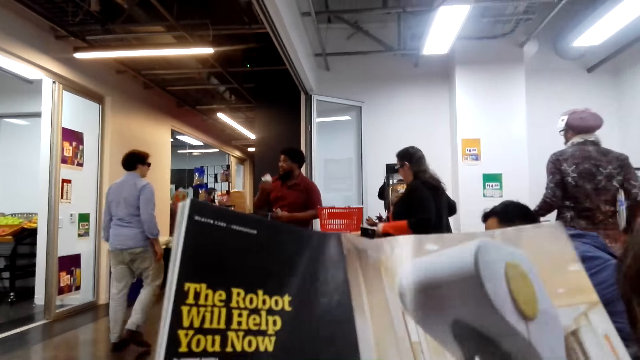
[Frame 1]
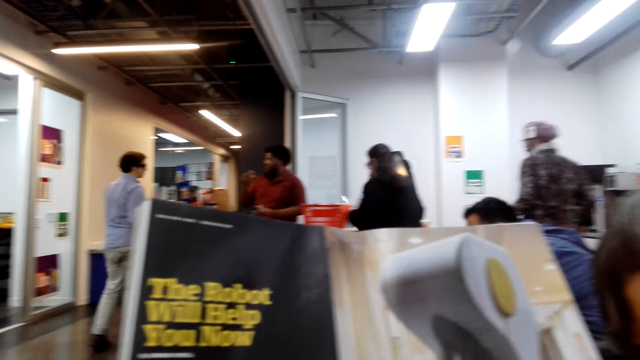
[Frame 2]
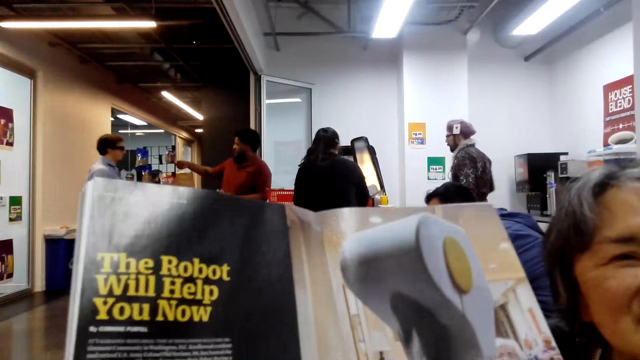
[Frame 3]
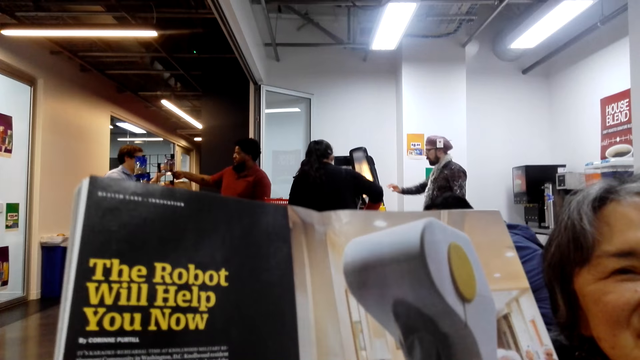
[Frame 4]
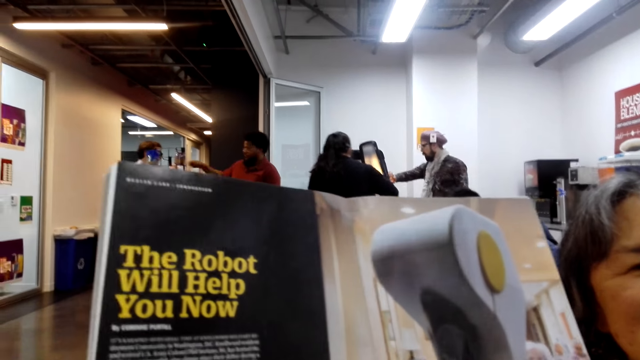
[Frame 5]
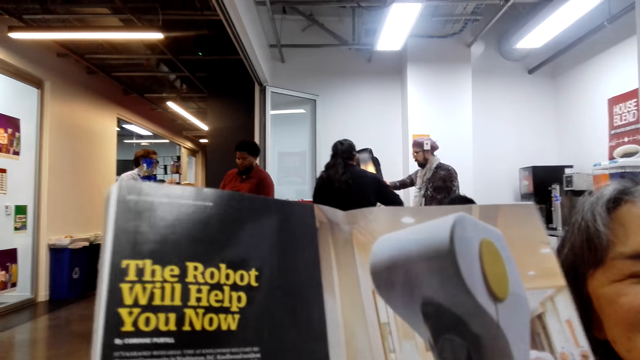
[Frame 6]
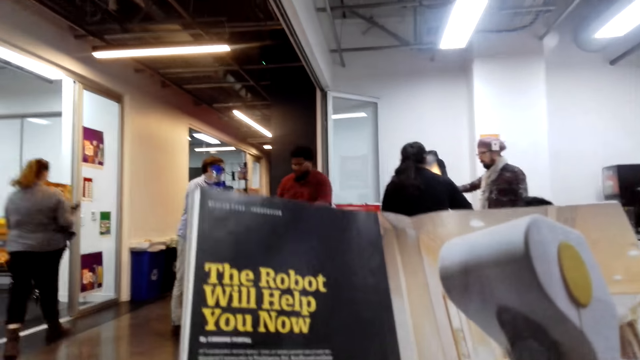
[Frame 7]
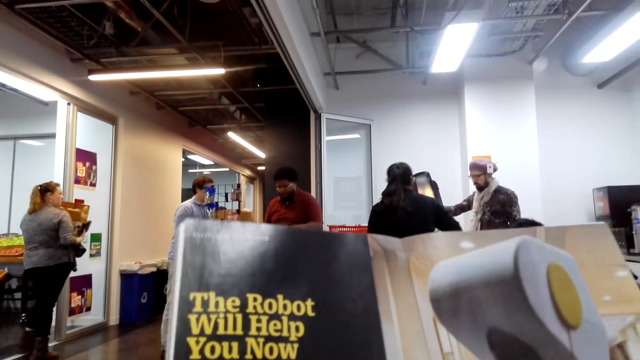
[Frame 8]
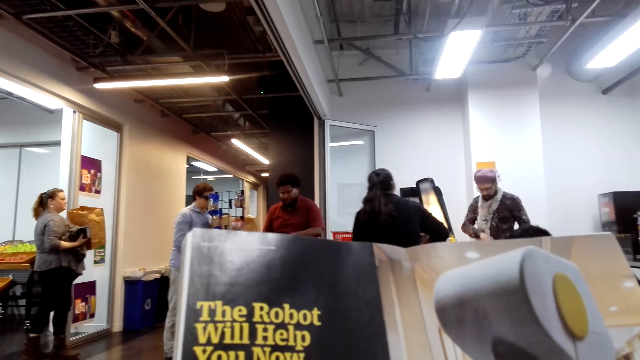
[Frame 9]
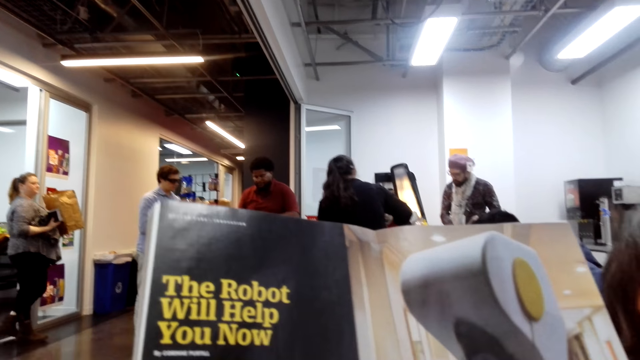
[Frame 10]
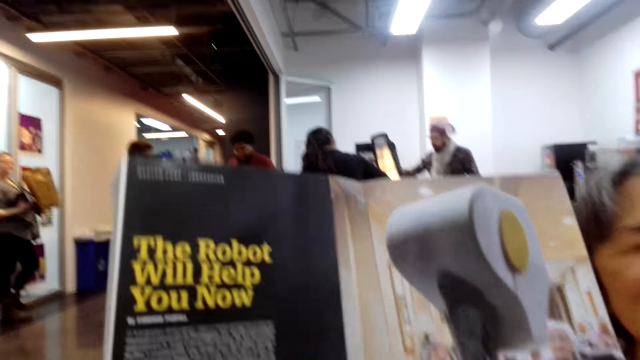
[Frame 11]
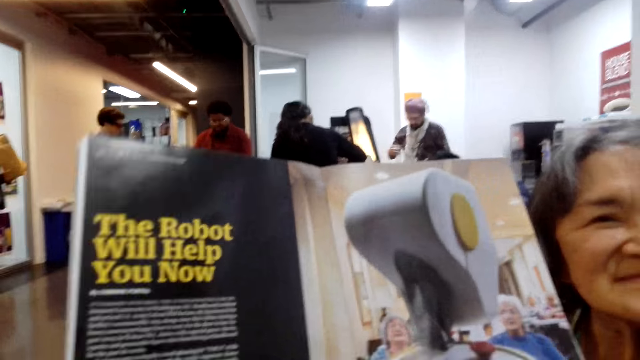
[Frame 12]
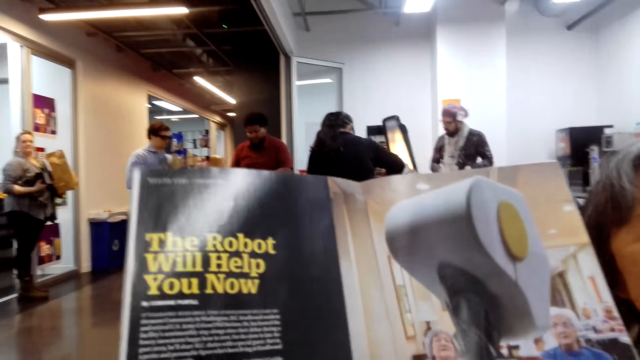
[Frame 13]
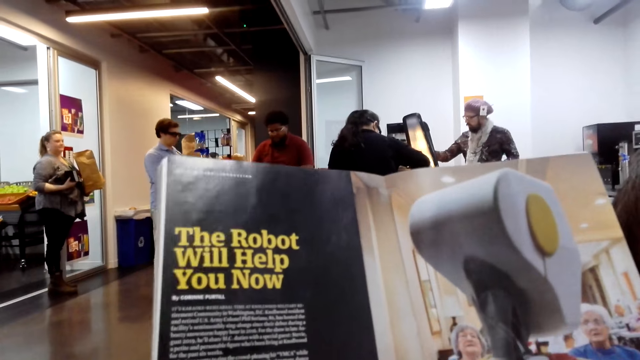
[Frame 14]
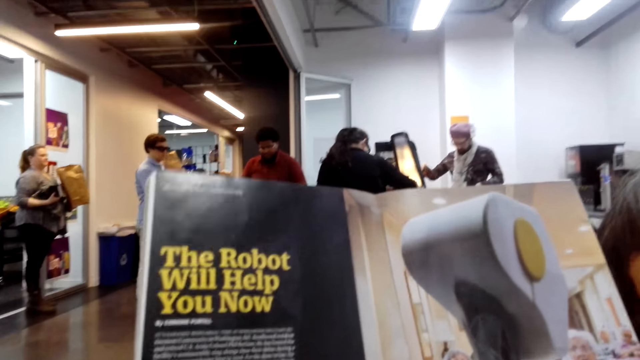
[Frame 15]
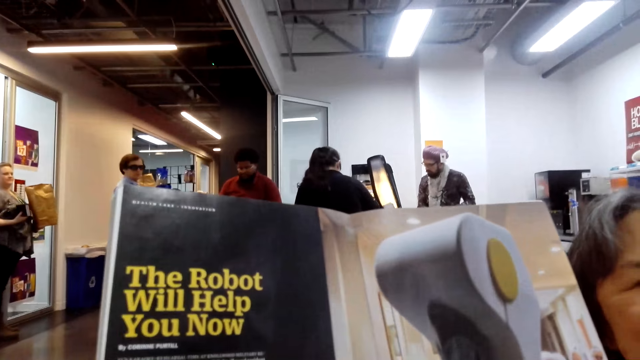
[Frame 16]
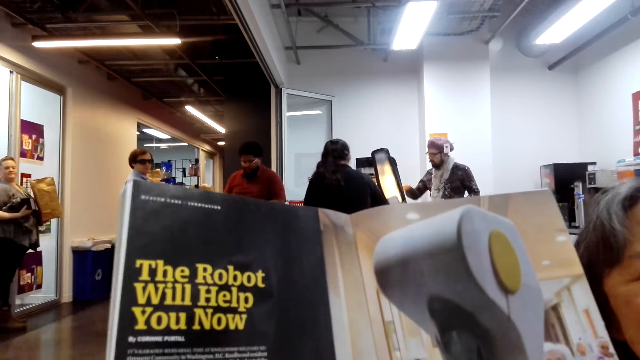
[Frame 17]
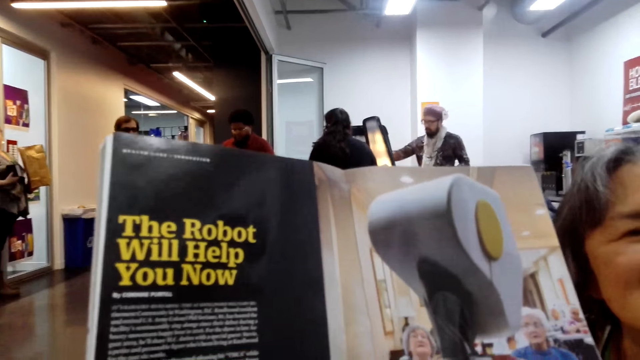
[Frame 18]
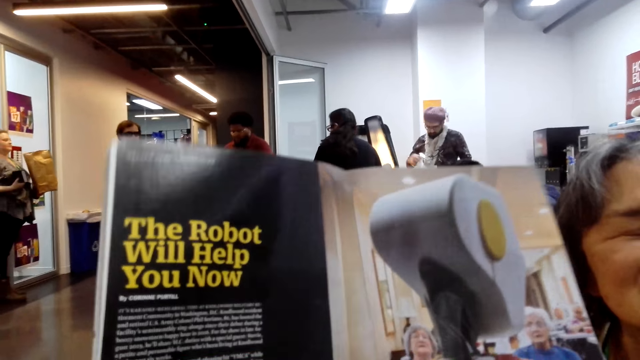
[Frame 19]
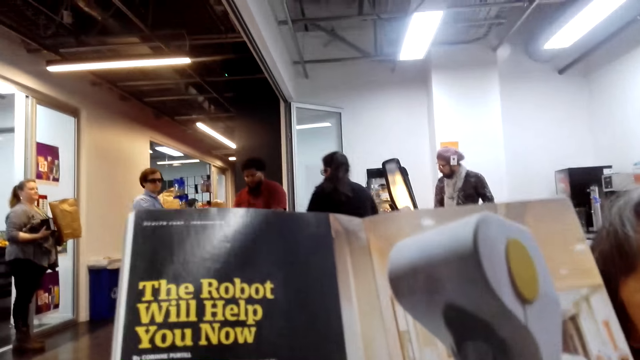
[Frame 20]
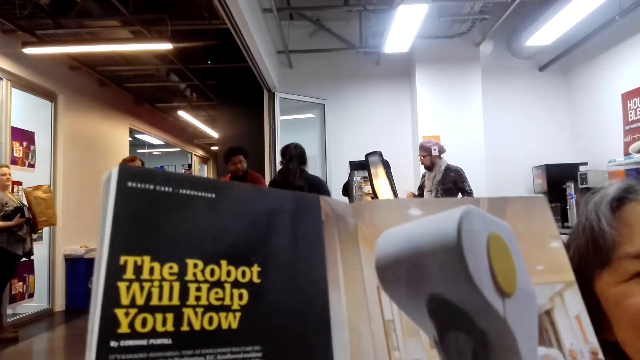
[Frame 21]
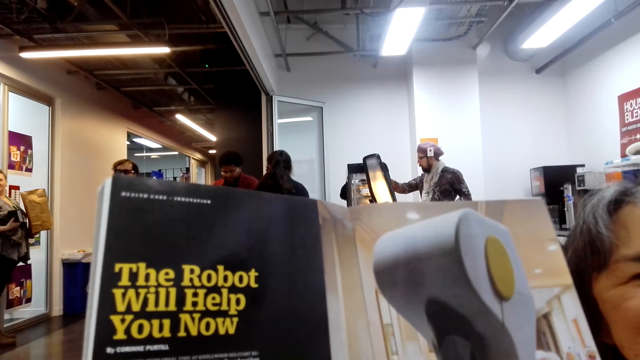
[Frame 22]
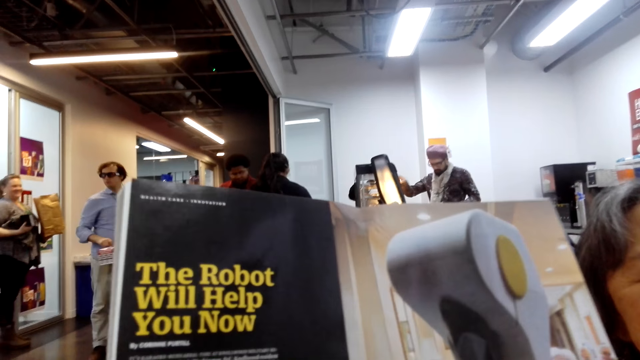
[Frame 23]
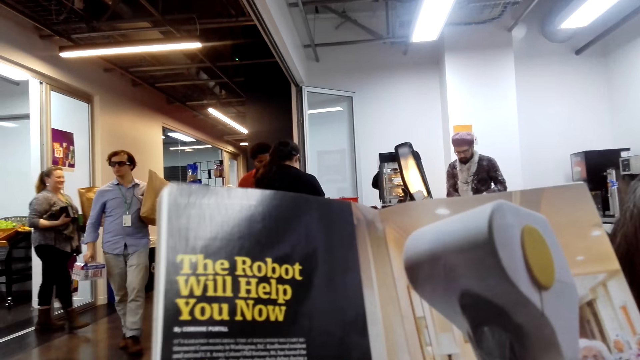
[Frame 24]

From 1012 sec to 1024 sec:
The camera wearer dialogues with a woman. They read a book.

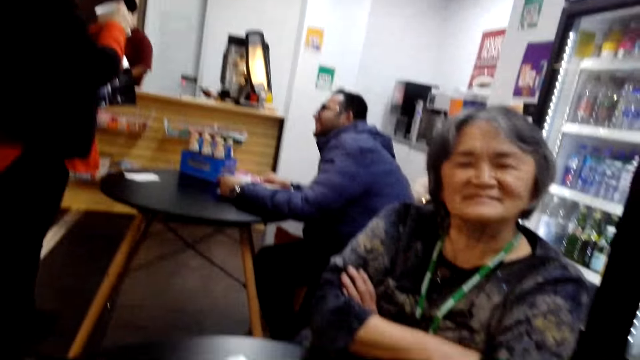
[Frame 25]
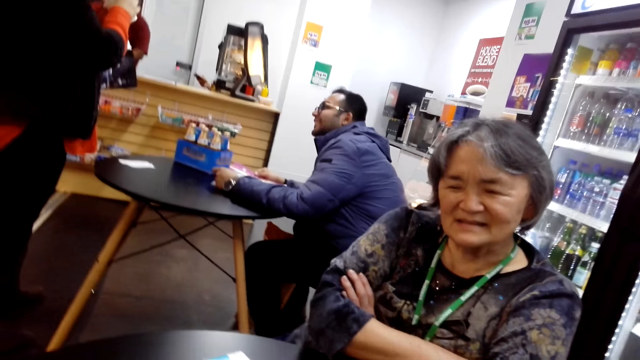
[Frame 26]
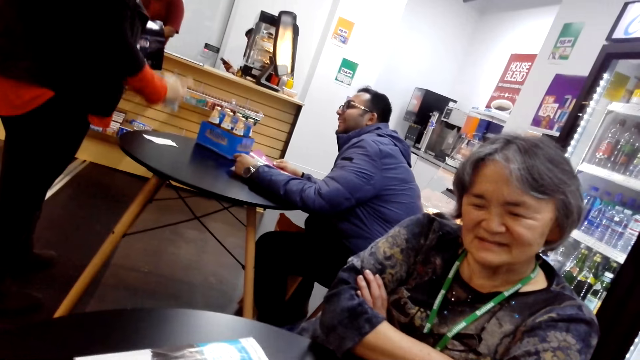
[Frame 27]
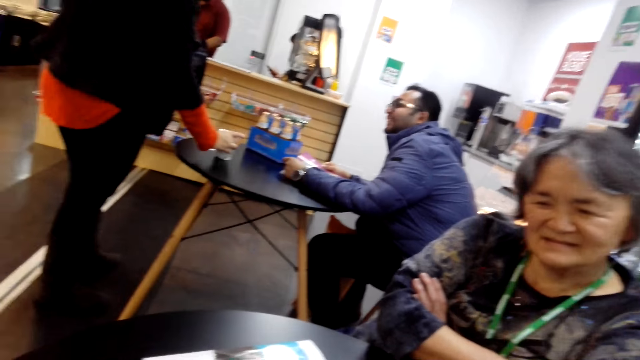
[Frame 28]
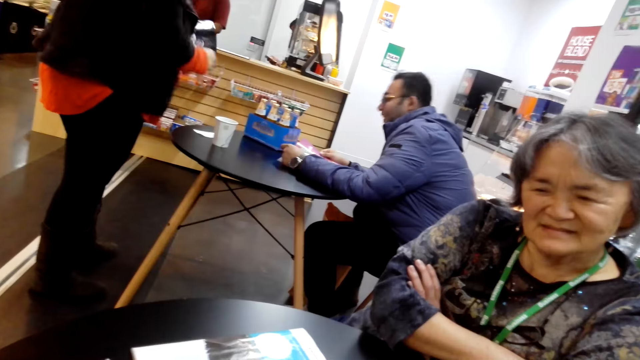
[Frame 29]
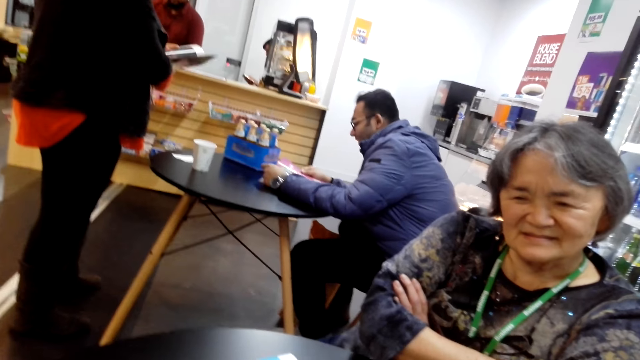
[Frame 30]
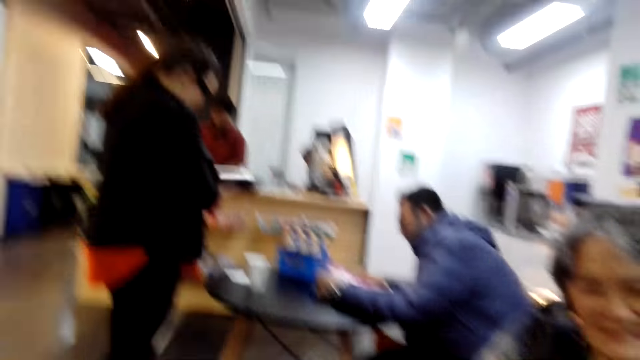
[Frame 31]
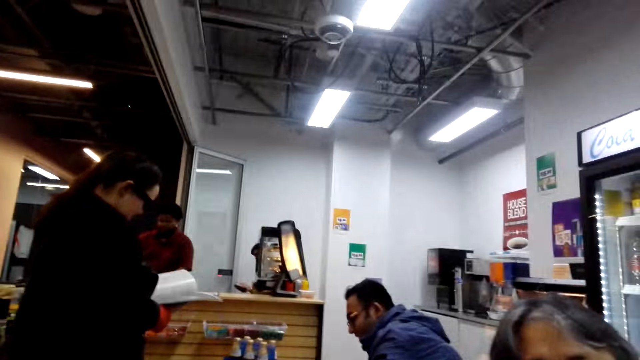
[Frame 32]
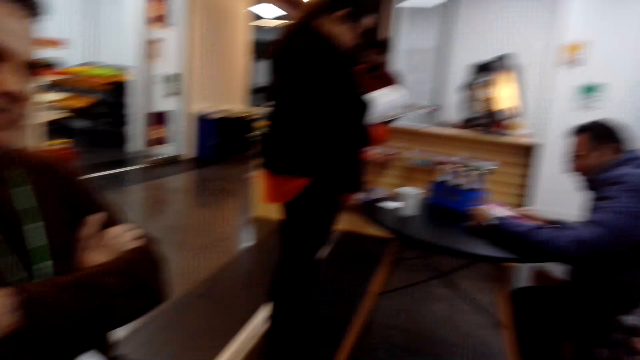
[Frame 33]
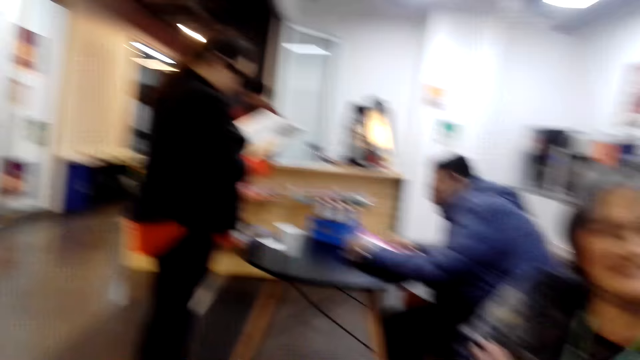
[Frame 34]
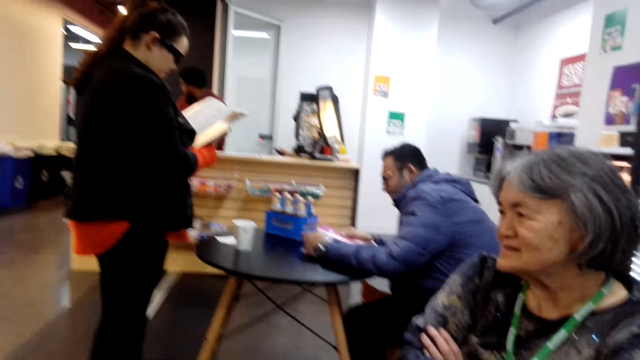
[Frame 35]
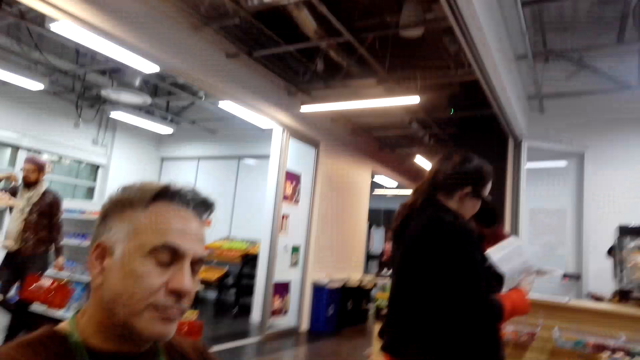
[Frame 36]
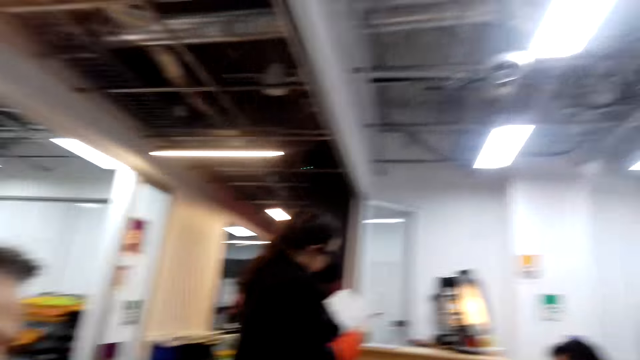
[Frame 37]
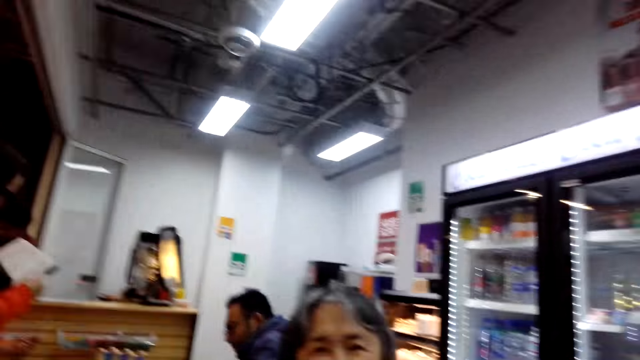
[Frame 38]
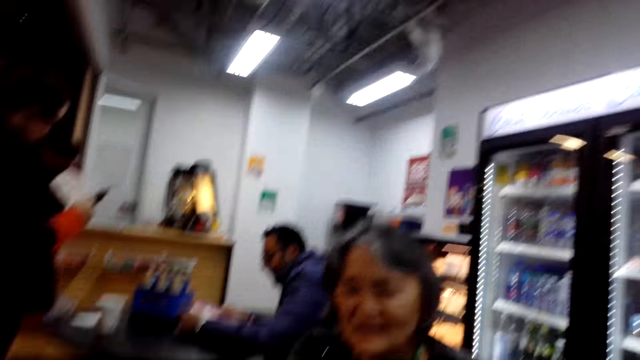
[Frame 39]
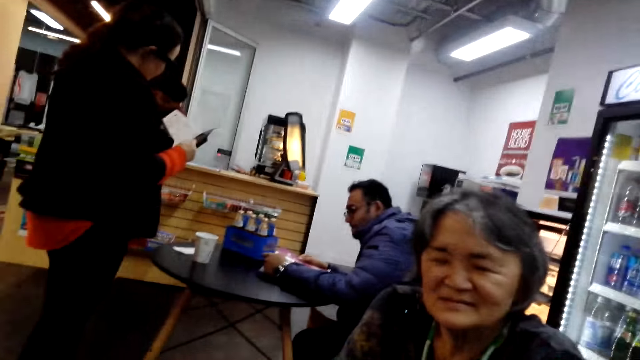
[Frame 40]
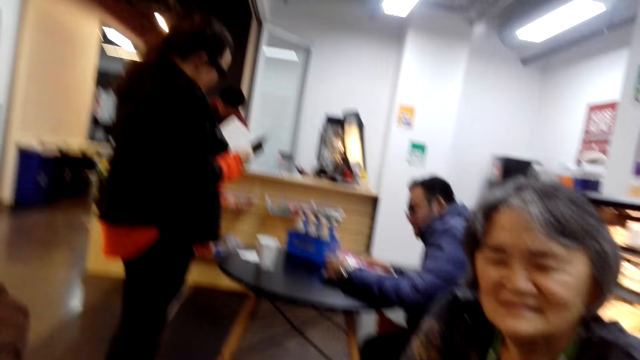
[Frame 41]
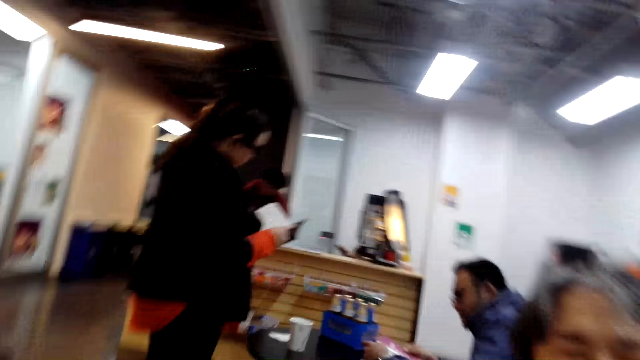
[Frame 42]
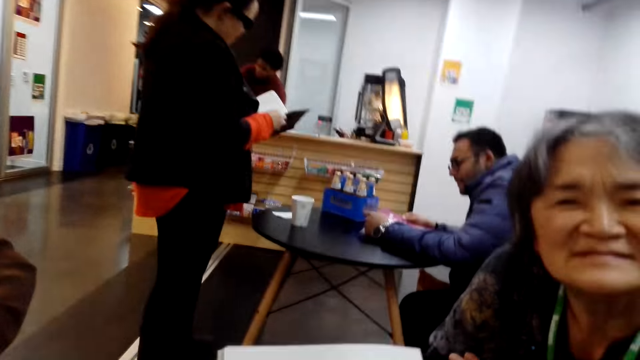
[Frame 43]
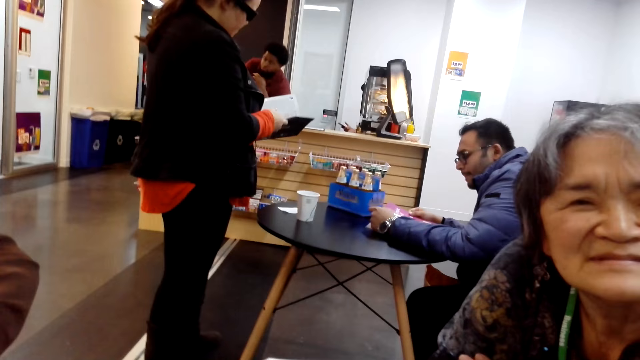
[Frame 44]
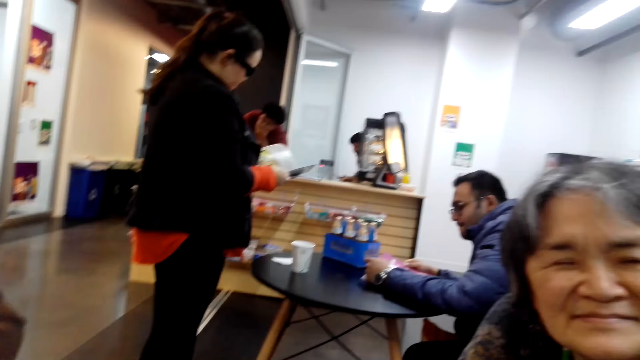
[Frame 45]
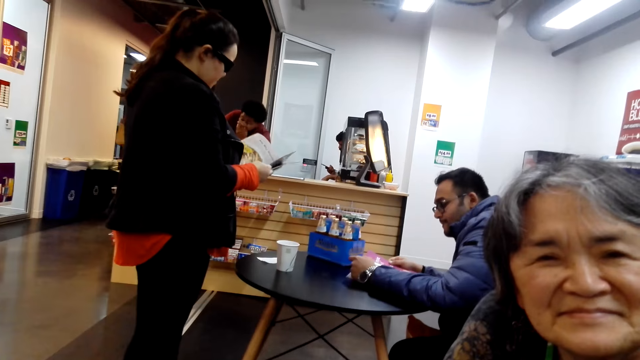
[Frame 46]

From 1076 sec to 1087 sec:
The camera wearer drops a book. They talk to a woman. They look around. They talk to a man.
